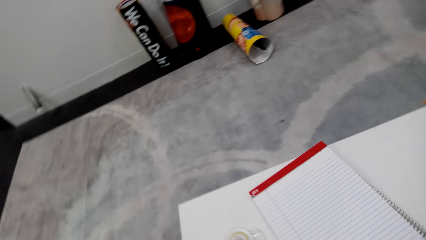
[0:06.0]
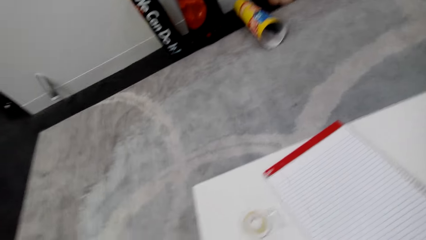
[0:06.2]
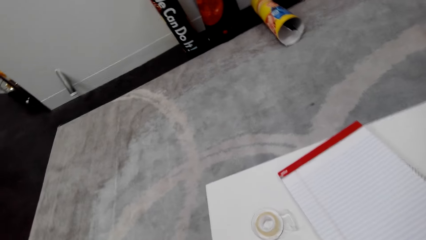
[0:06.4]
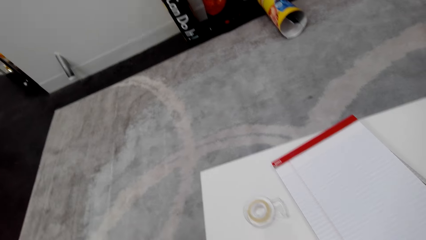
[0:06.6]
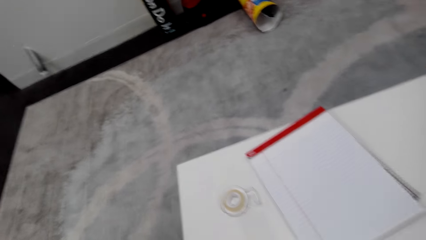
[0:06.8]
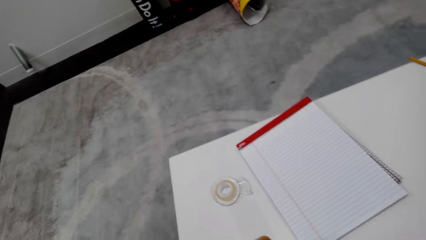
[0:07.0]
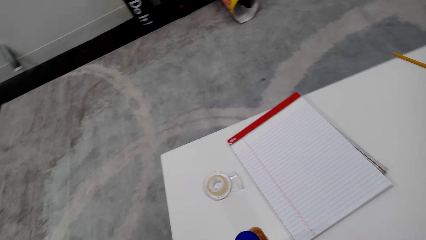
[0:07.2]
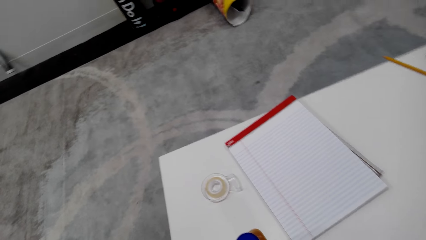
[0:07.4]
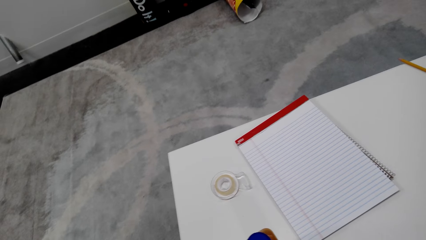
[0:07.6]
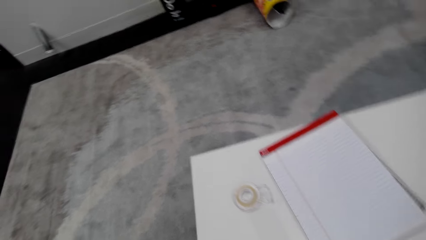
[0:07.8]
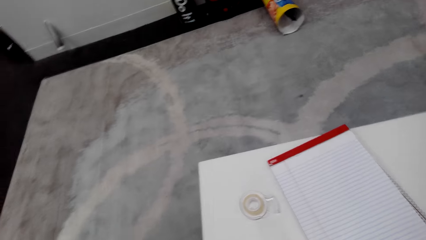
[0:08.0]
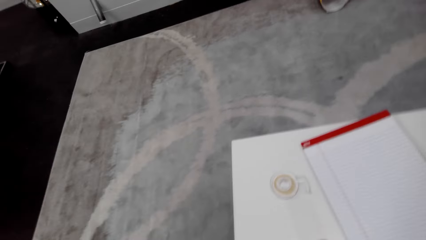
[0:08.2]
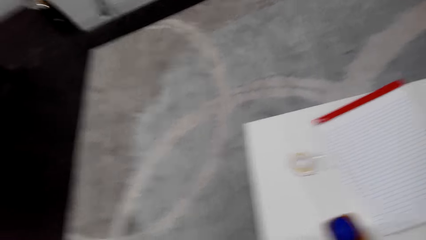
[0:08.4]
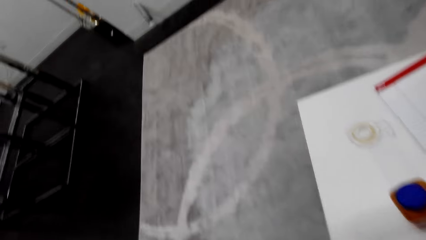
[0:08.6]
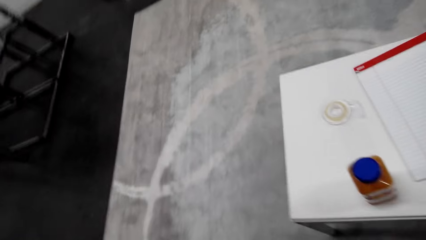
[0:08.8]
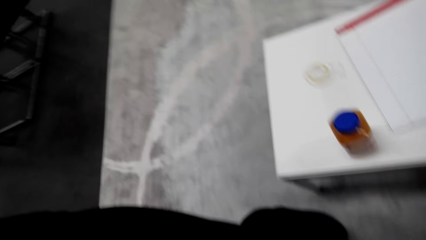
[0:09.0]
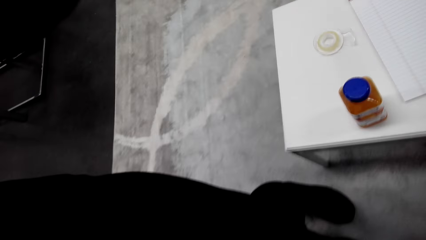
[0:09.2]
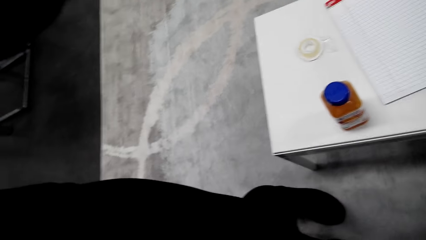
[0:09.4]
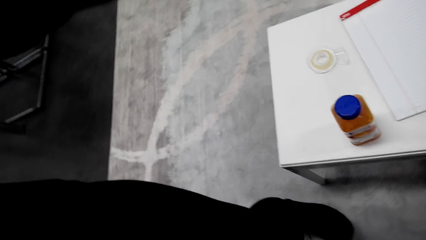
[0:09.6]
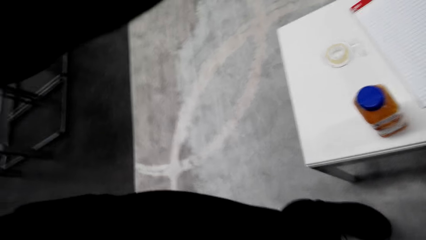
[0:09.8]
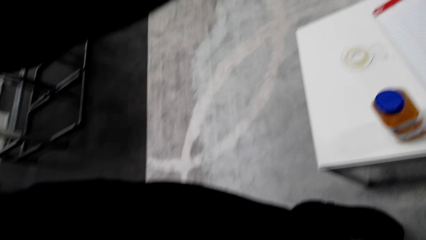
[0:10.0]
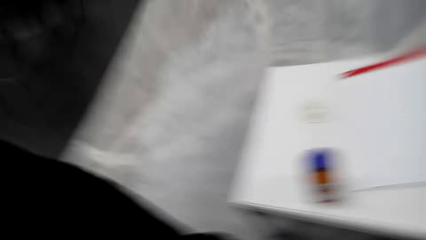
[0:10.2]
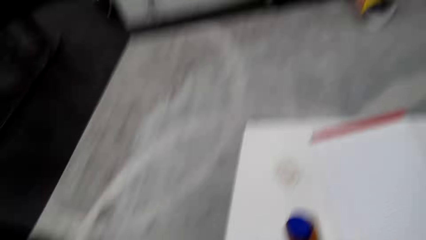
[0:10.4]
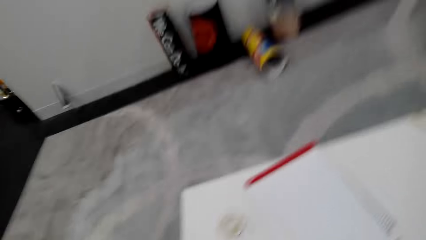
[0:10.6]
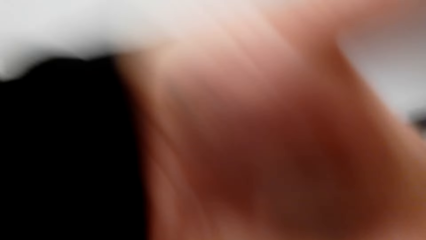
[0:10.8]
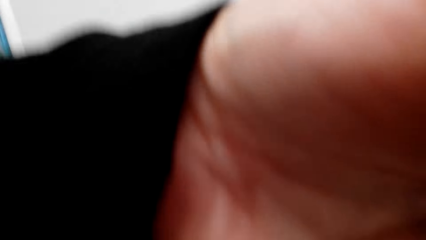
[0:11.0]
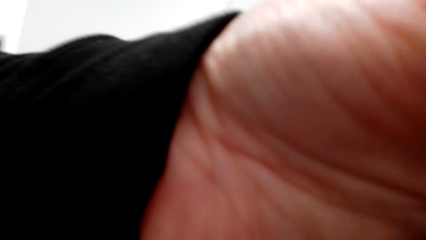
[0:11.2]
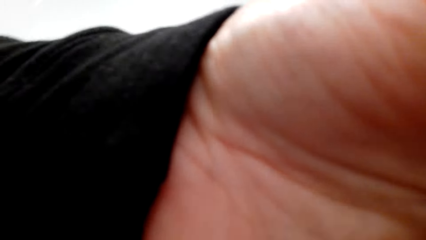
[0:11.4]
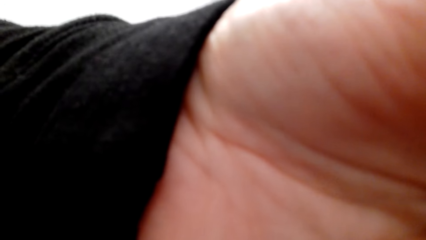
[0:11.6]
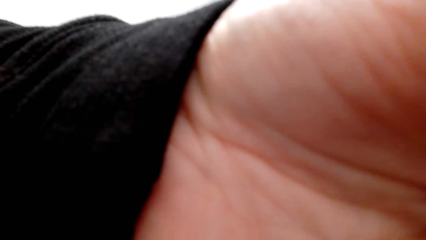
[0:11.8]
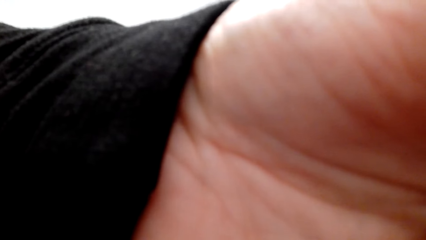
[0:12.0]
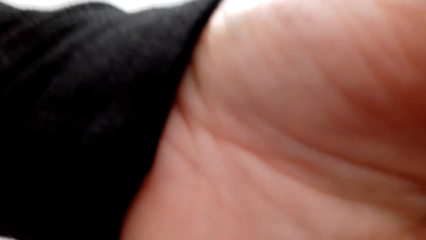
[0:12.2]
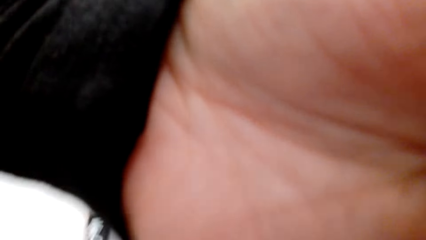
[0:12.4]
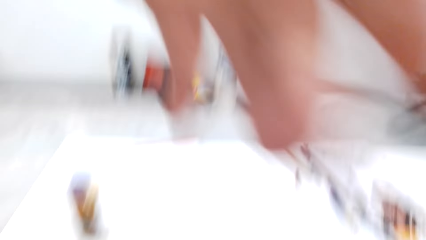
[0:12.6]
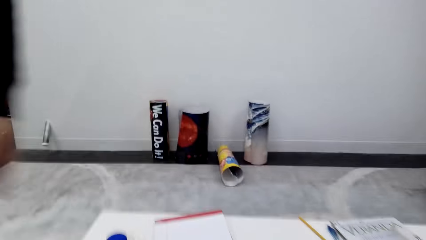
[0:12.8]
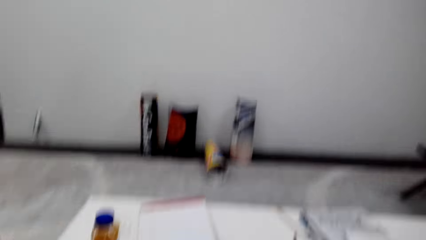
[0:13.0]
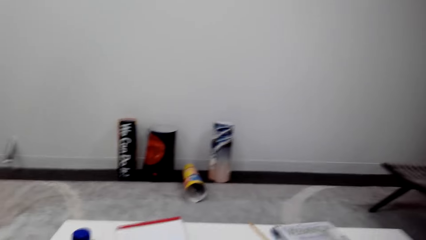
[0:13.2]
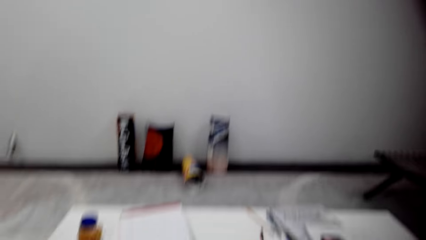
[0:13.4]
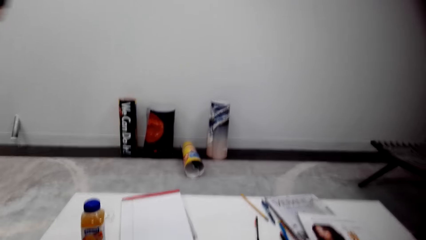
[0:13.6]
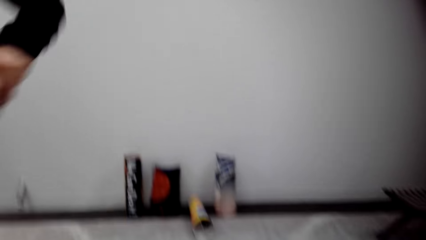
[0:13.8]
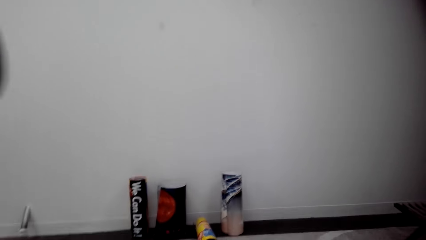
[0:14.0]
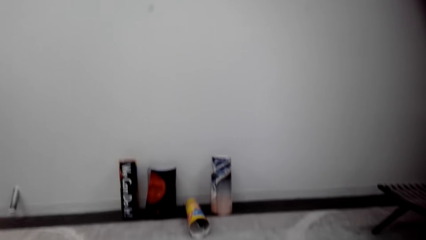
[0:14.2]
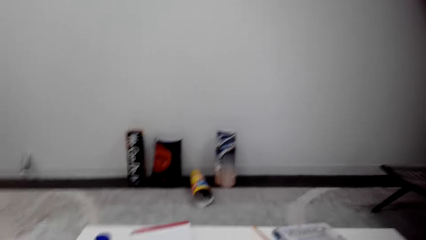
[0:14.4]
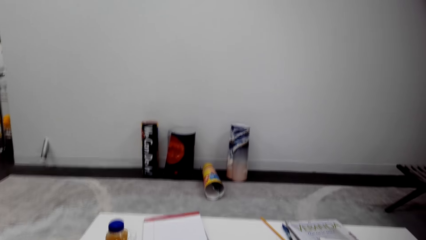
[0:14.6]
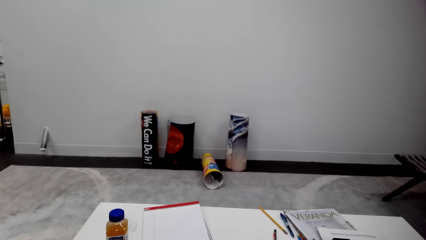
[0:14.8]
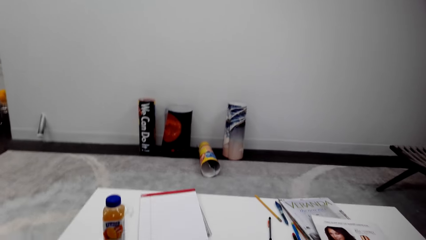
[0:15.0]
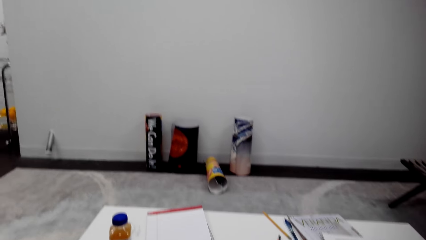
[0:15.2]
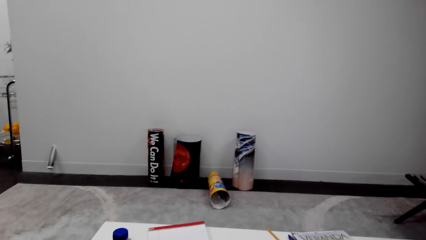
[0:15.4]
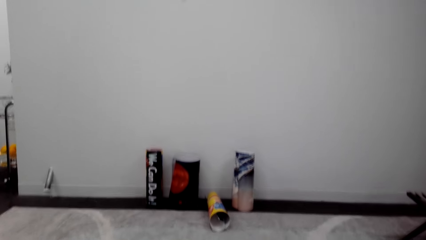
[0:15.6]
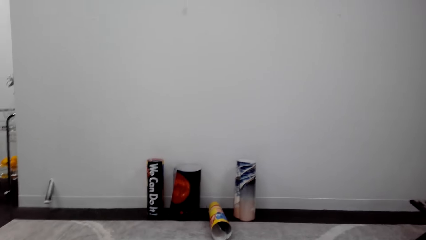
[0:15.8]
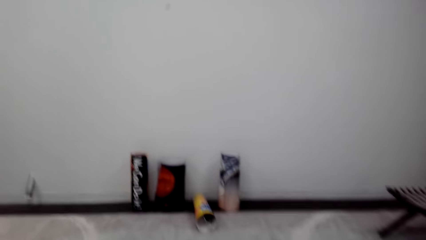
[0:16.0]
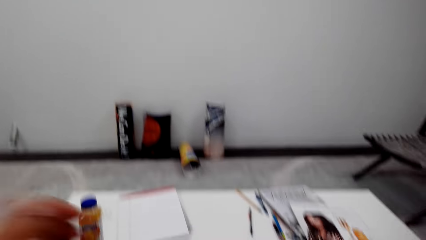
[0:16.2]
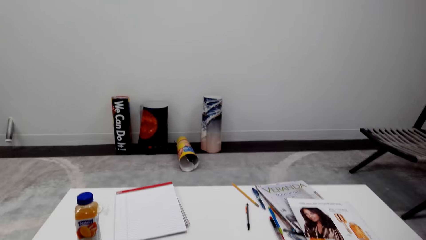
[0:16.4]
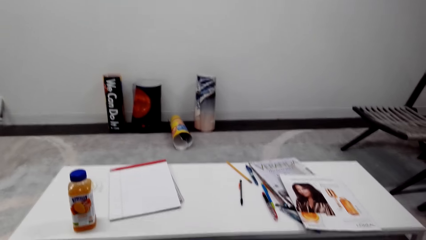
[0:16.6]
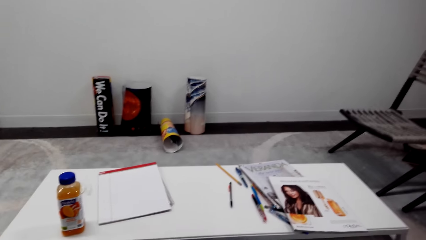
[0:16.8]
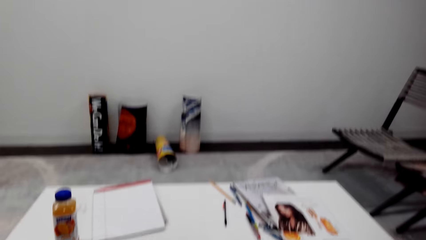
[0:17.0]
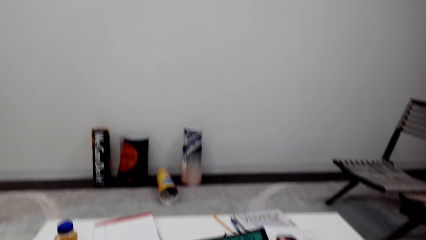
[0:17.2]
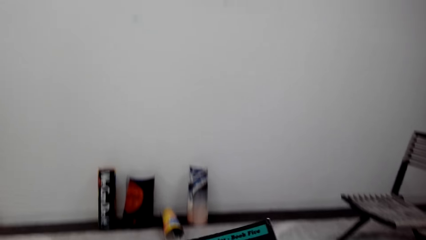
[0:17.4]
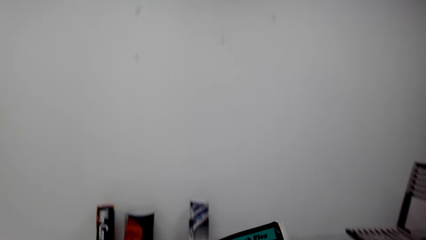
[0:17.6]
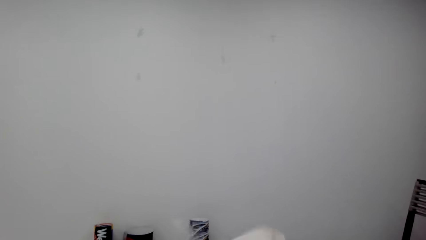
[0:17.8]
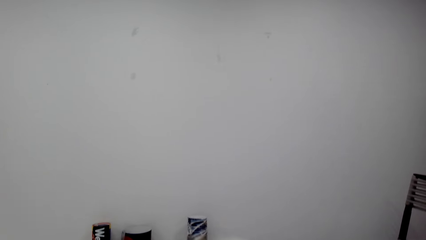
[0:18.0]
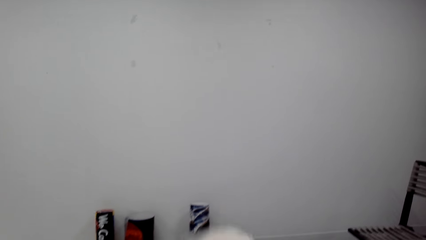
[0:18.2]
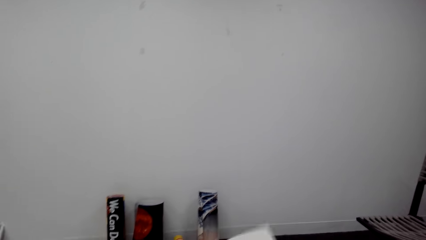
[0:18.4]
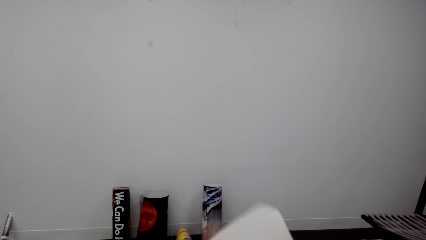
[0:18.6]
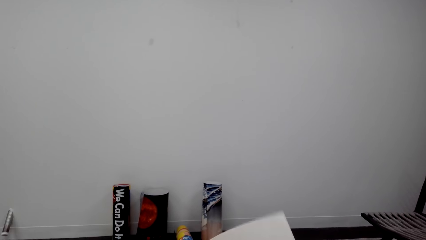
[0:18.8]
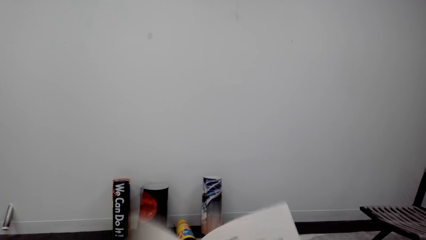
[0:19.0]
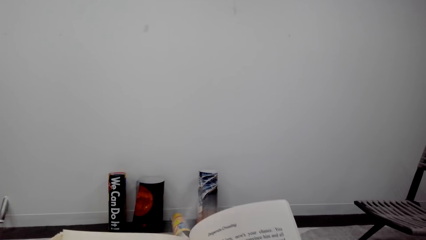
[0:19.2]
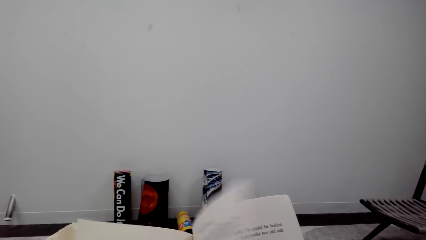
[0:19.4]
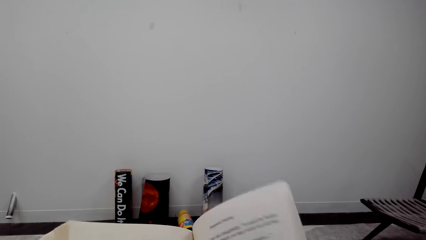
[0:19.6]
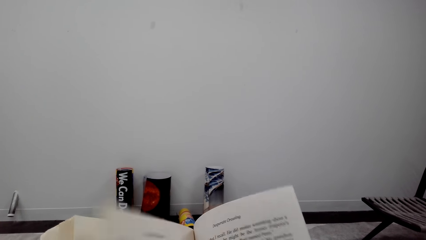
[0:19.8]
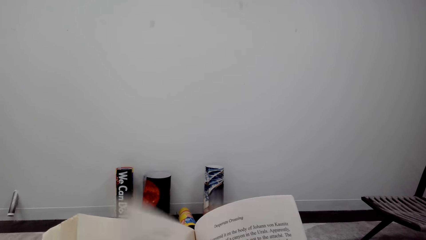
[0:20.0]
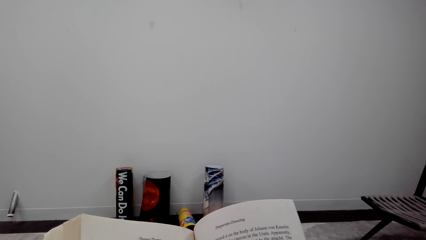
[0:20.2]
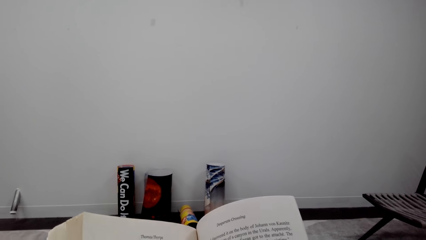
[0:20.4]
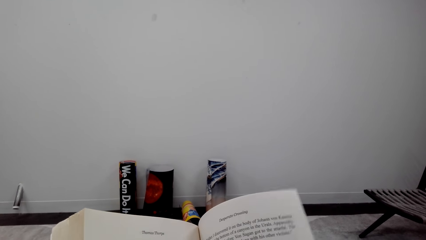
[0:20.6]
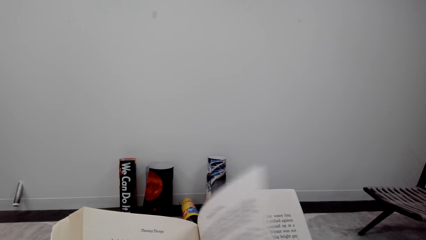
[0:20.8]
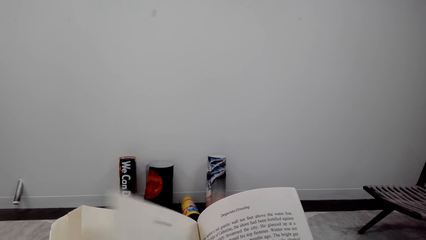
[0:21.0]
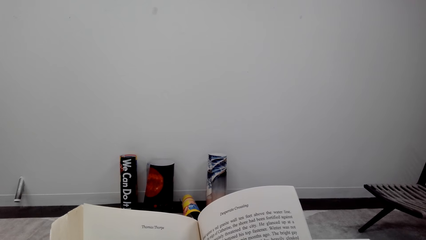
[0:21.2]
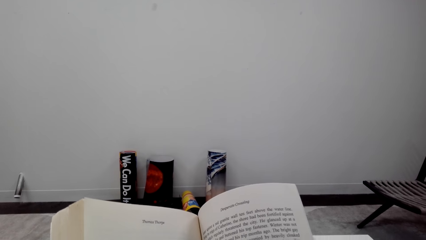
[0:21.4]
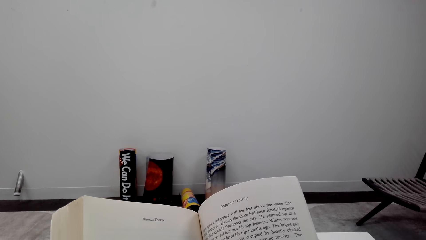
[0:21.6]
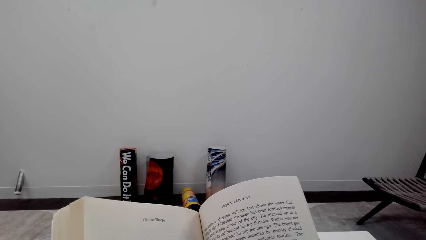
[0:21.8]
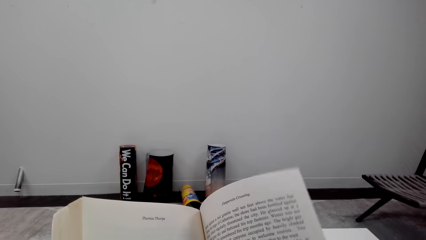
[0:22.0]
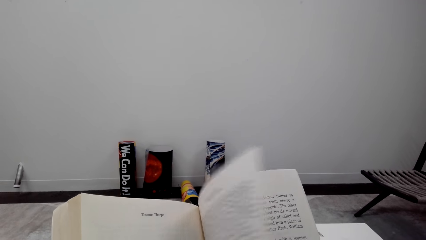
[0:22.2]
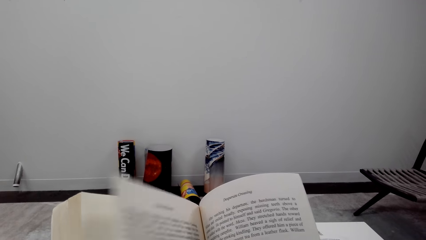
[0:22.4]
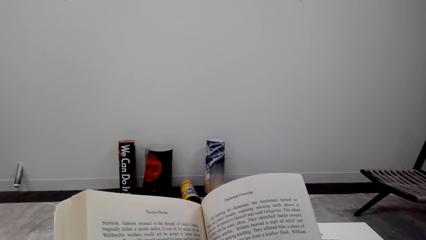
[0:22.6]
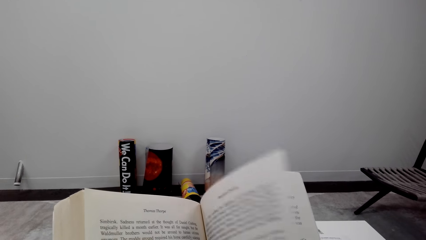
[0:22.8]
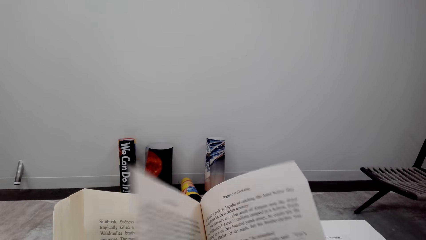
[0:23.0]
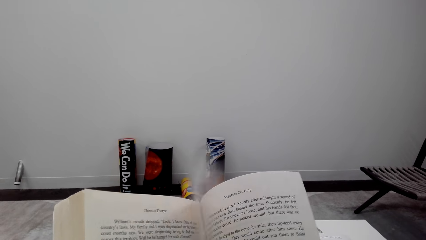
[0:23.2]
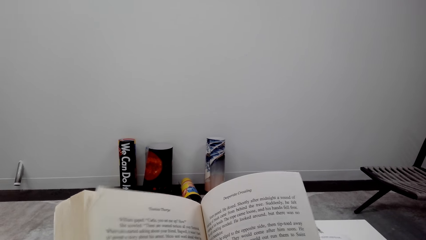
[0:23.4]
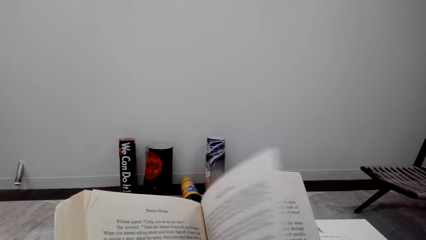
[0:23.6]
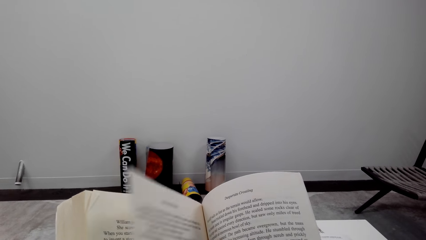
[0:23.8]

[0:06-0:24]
The camera wearer turns around the living room. They hold a camera. They raise the left hand towards the camera. They withdraw the left hand from the camera. They open the book in different pages with both hands.
